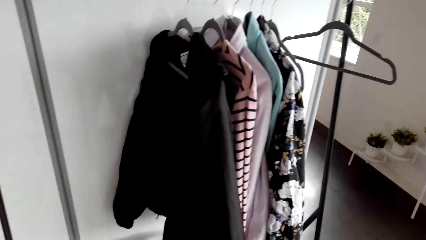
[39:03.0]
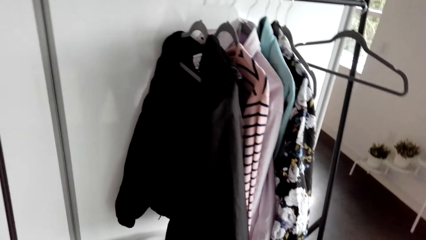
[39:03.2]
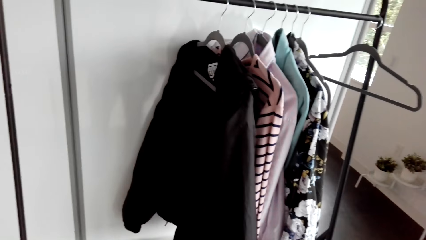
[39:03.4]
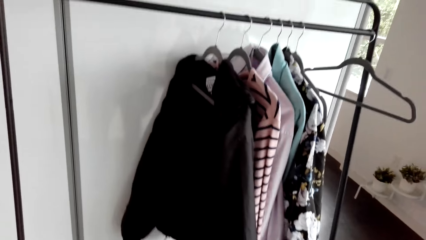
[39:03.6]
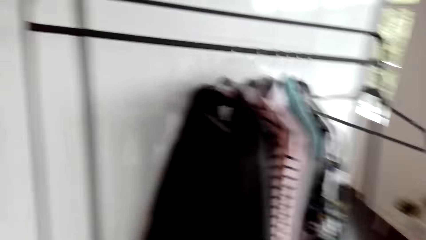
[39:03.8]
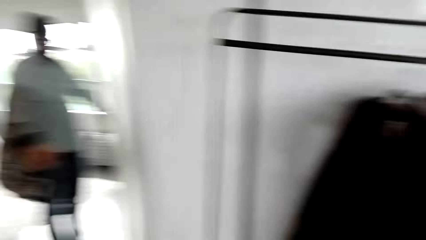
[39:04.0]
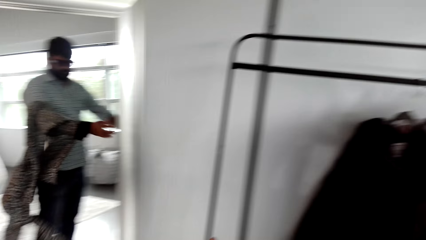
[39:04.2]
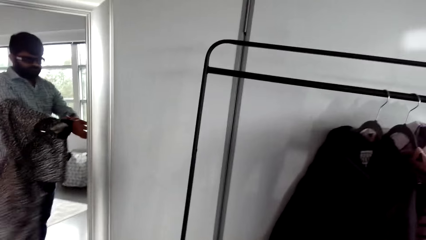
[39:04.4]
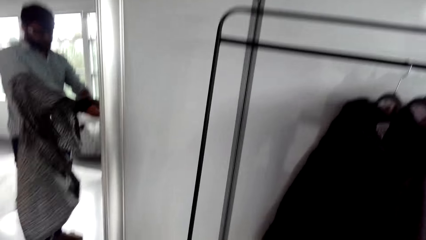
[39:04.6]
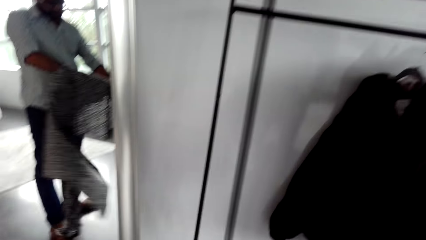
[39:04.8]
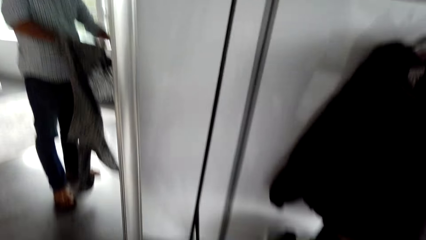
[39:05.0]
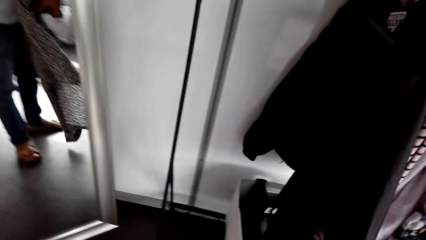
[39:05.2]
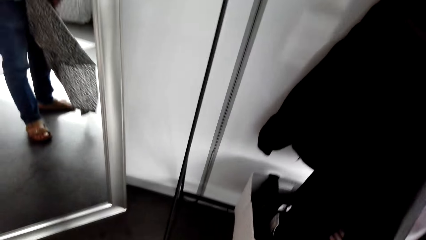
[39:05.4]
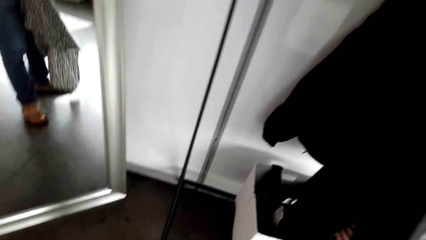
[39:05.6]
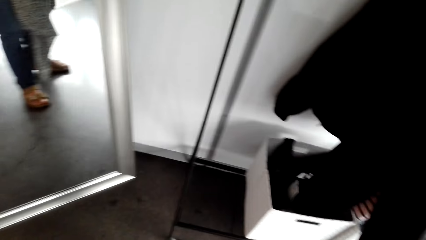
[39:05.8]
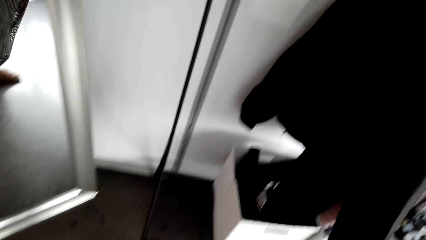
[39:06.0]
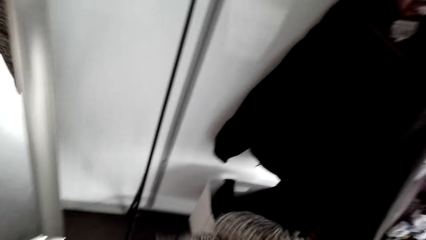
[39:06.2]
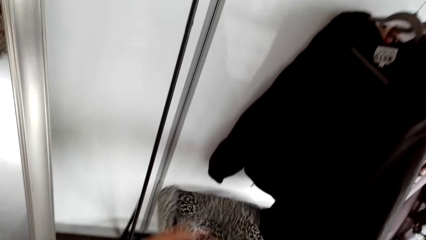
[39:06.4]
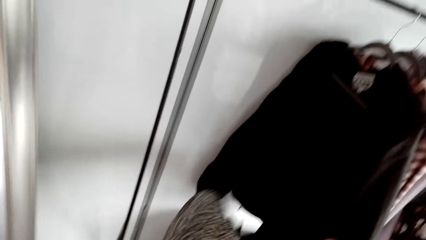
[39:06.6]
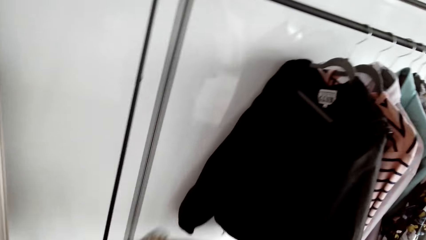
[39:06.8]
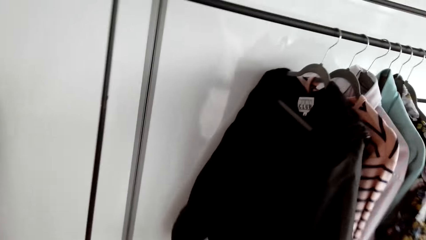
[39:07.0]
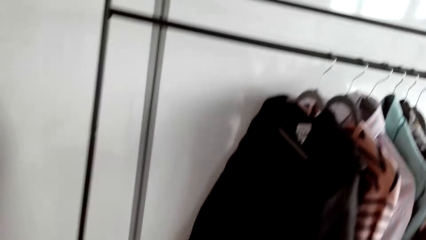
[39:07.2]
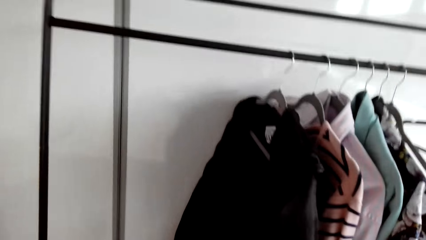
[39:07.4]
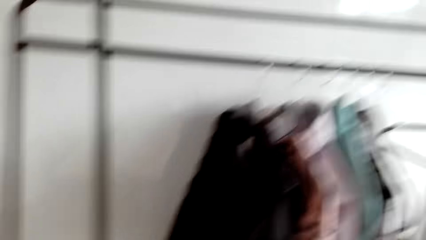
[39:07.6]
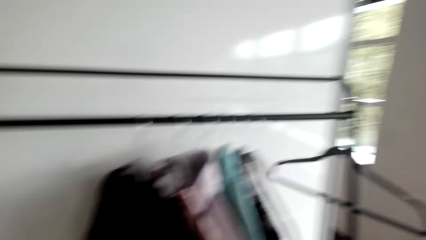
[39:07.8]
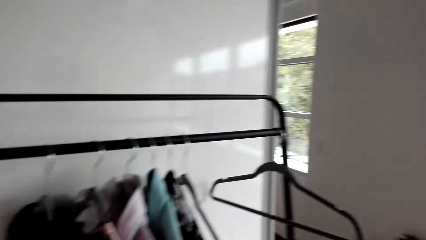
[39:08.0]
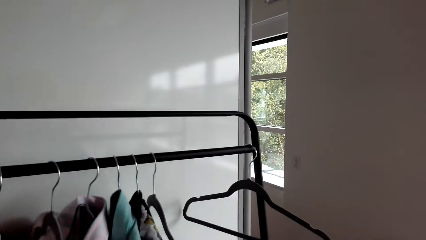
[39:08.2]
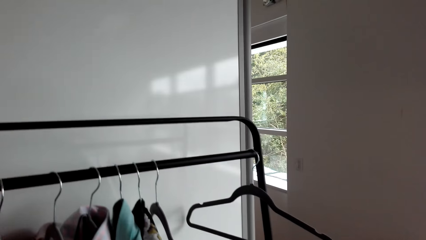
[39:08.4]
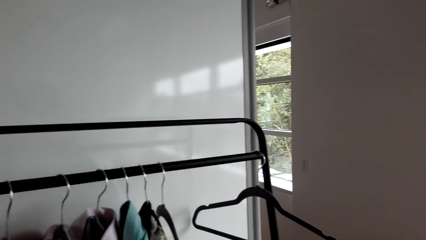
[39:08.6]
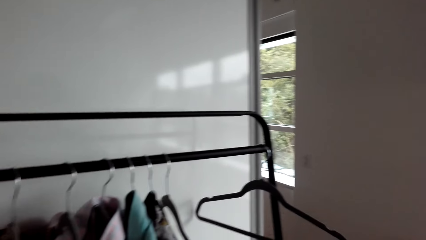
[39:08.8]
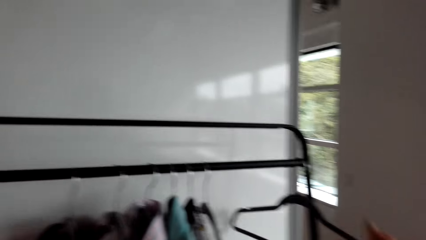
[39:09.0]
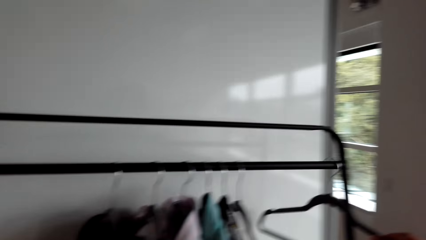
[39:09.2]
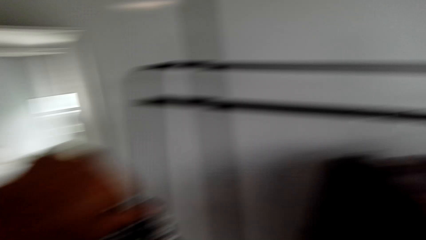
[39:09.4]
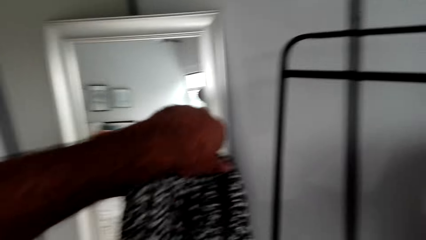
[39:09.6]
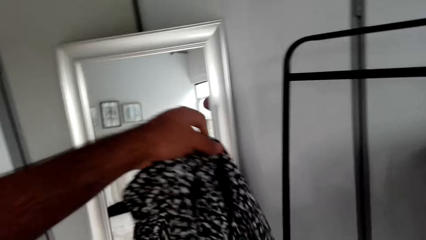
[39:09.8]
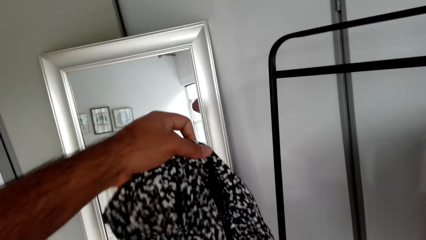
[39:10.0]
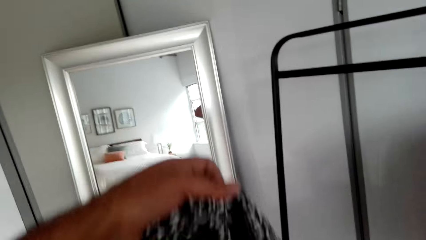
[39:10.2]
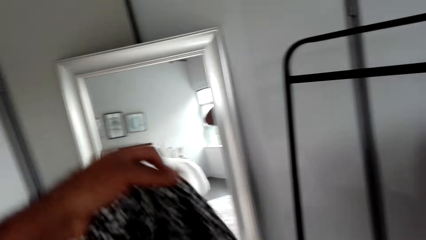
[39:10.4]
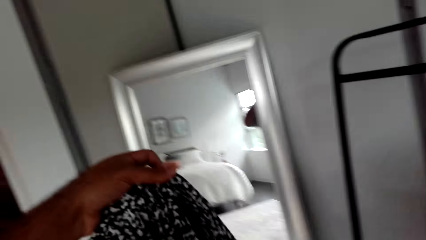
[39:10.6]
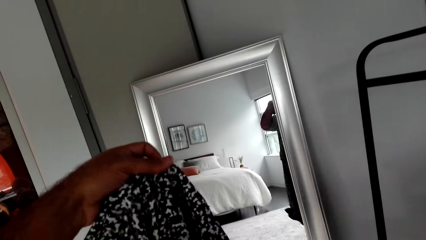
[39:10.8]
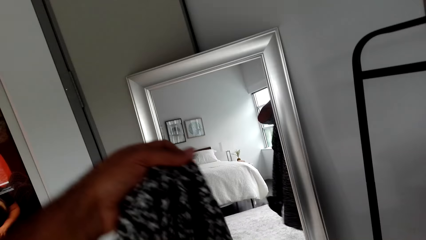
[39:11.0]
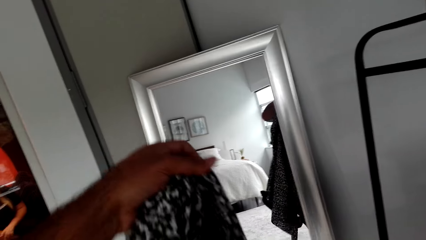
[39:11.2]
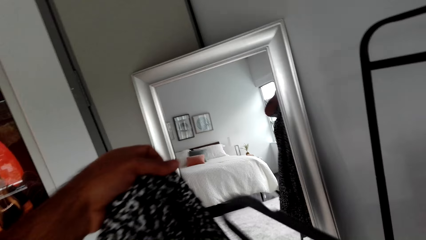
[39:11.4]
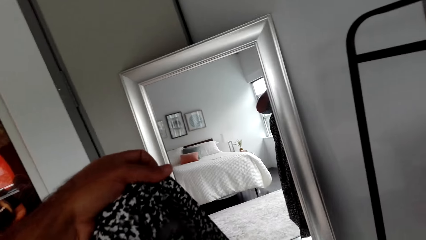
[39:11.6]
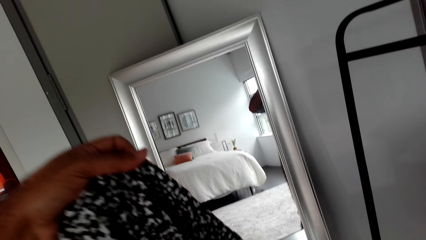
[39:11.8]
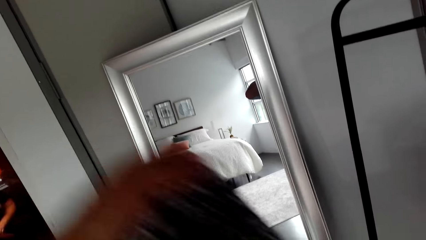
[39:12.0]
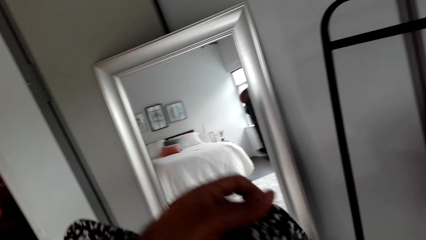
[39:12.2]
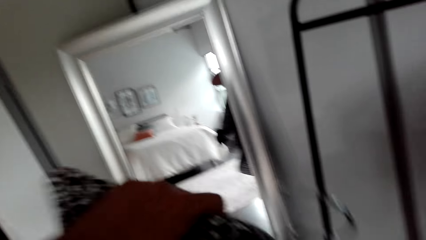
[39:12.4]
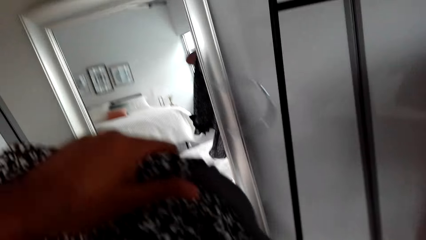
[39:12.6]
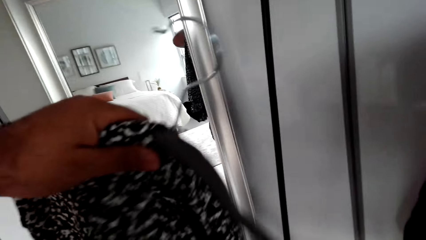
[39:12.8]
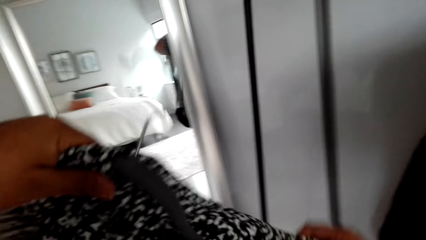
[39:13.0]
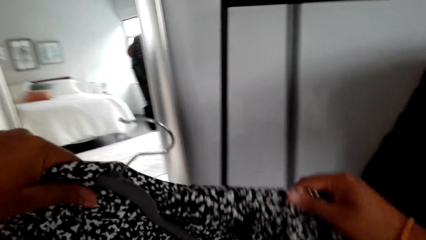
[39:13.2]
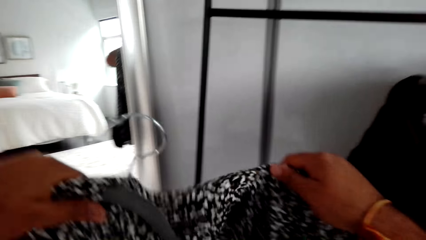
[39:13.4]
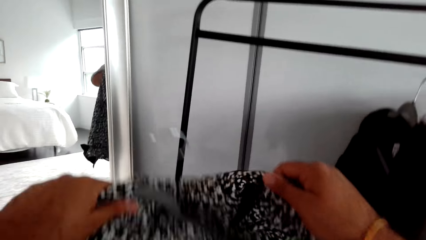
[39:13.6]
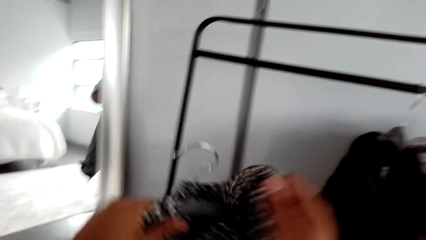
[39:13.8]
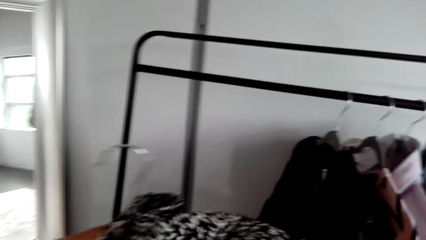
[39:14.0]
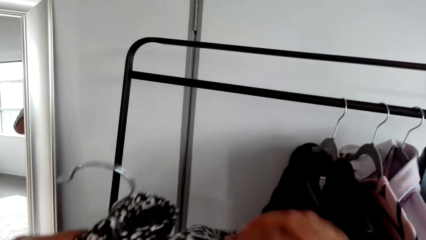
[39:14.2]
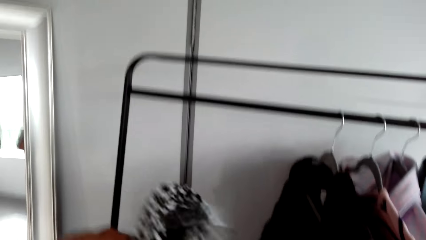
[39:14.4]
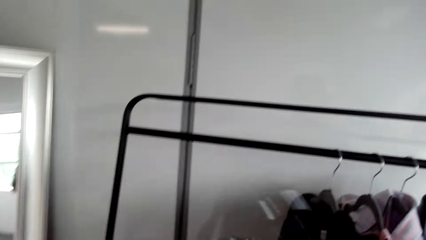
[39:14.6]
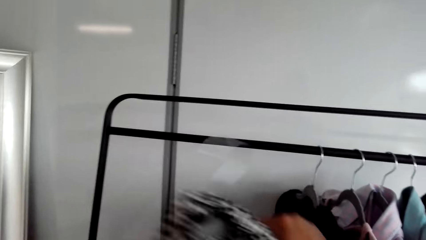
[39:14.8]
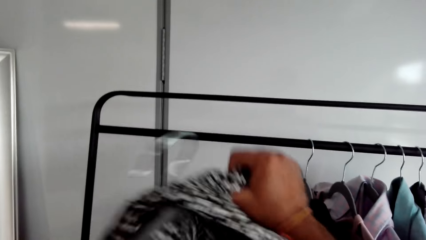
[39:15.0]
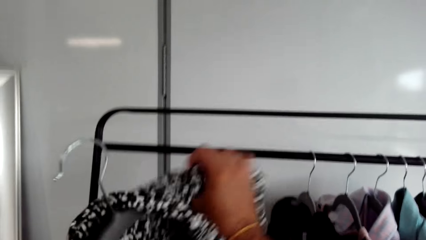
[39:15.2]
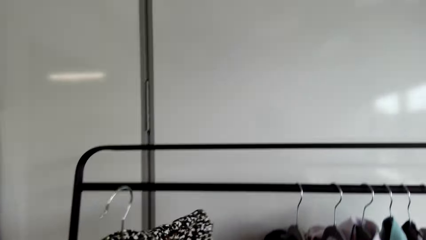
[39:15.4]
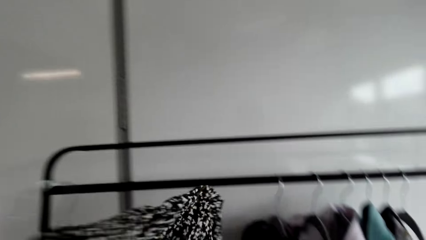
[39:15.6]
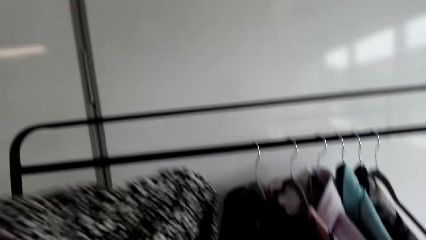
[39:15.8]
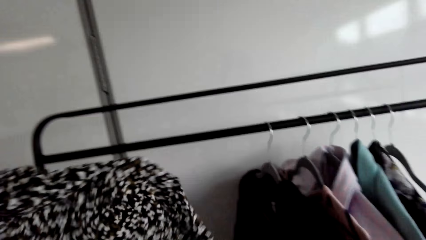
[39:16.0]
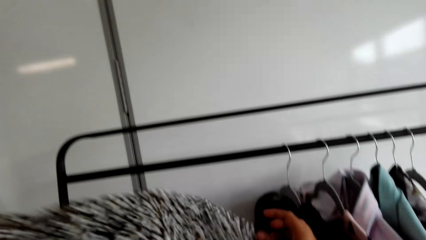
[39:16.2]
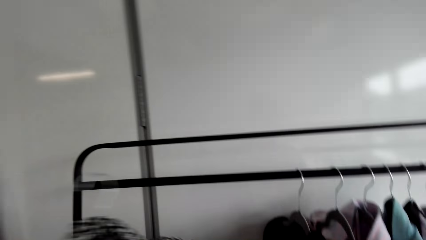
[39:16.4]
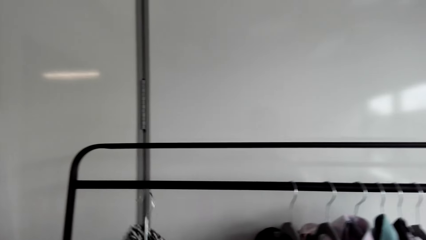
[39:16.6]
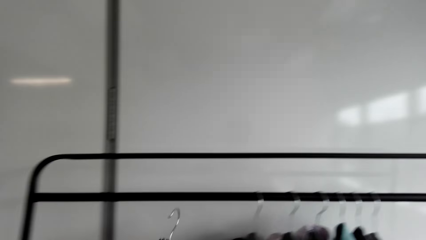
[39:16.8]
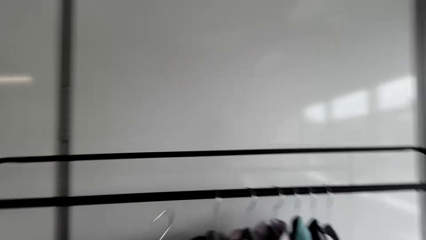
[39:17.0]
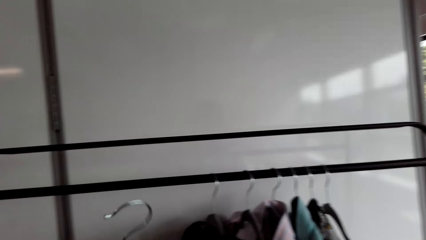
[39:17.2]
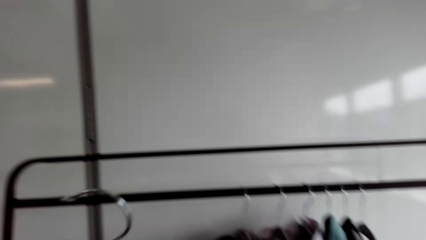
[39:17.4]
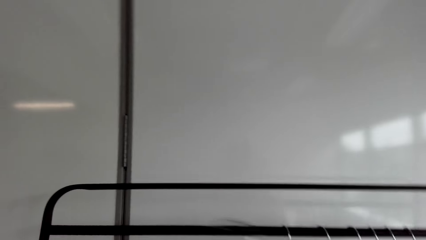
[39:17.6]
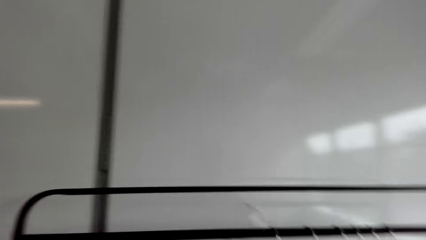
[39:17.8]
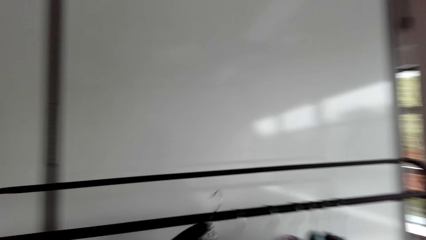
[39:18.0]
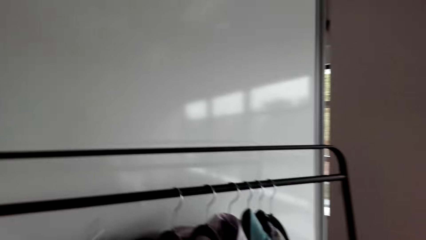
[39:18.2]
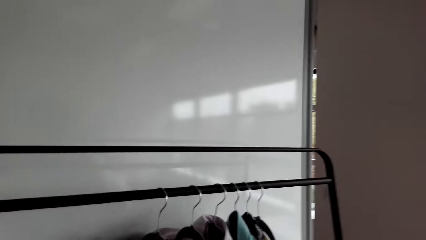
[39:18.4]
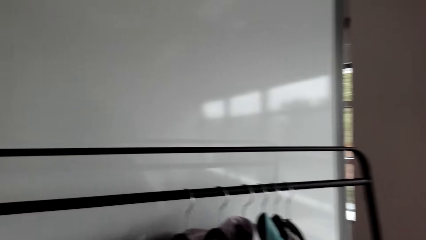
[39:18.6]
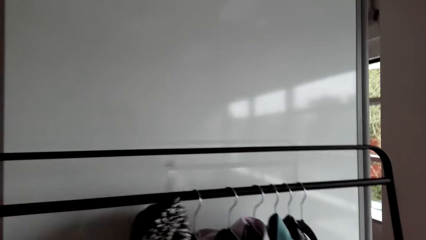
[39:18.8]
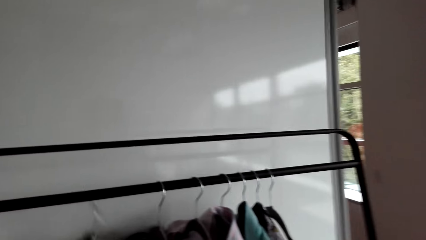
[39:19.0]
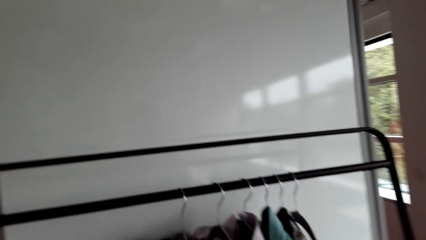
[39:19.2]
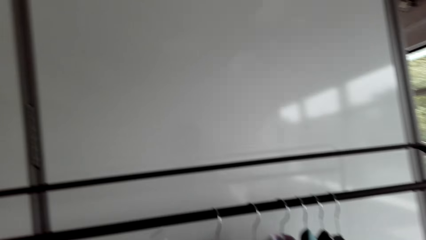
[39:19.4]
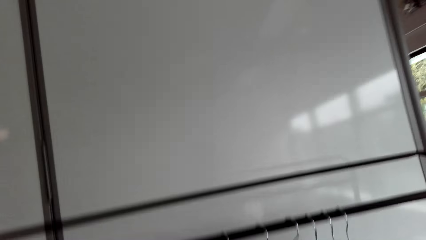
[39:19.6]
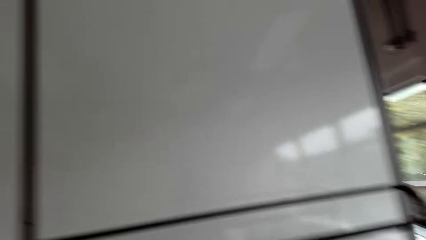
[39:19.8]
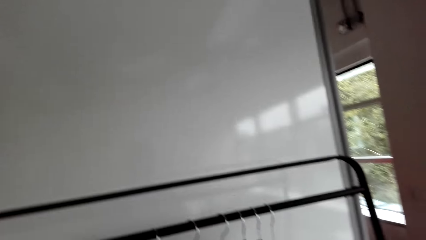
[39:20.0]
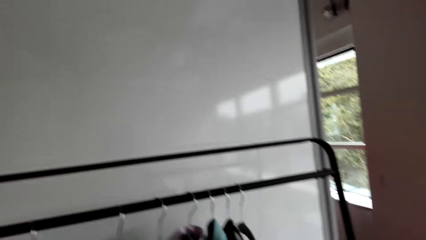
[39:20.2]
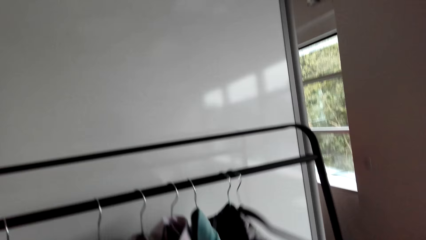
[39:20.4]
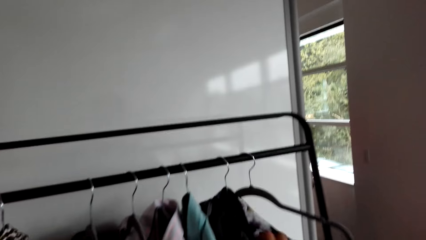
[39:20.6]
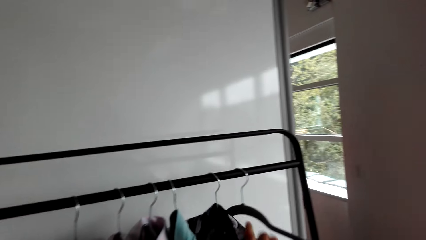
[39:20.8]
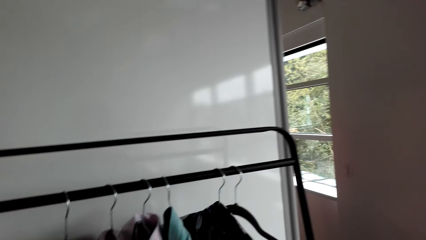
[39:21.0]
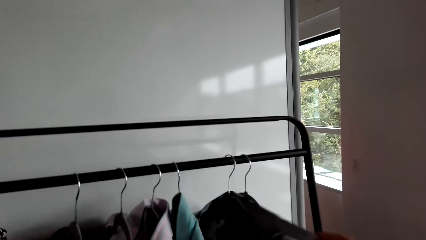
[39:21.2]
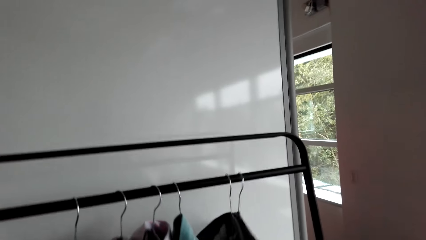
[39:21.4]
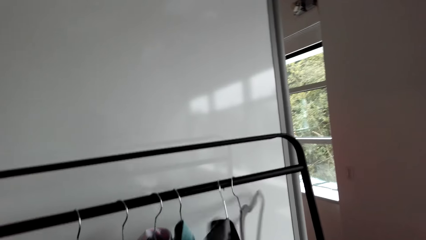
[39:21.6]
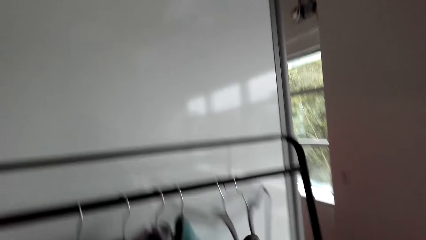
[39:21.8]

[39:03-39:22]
The camera wearer removes the shirt. They carry the shirt along the cloth rack. They take a hanger from the cloth rack. They put the shirt on the hanger. They hang the shirt on the rack and shift other shirts on the rack.
